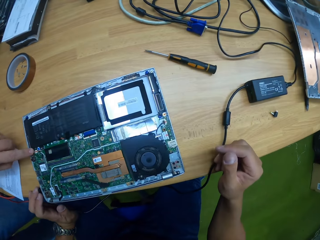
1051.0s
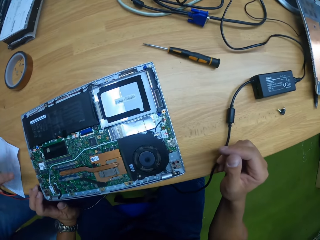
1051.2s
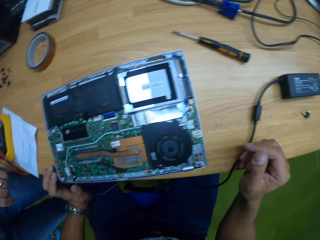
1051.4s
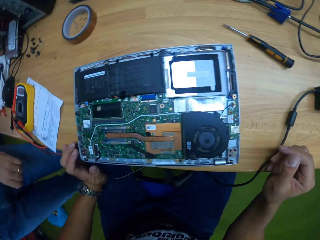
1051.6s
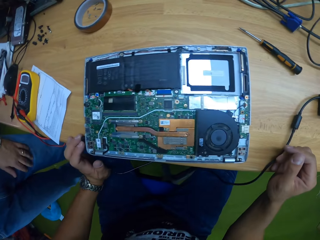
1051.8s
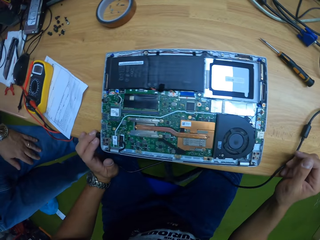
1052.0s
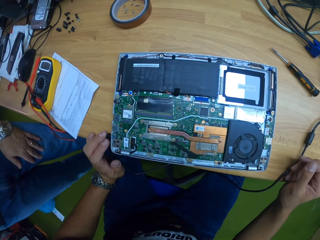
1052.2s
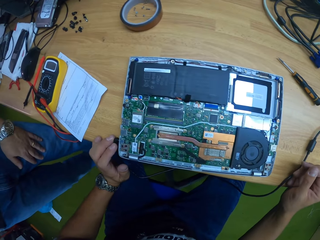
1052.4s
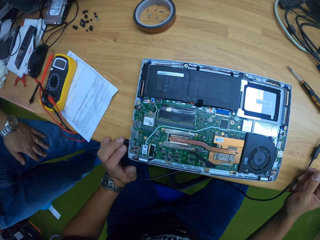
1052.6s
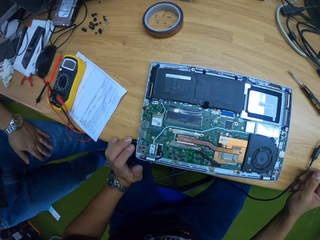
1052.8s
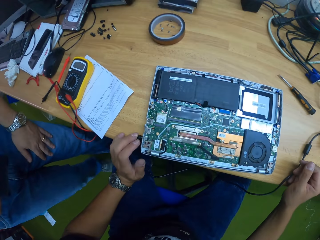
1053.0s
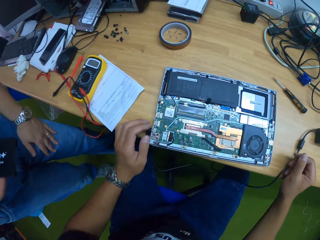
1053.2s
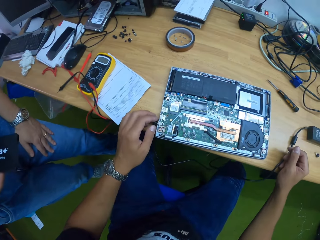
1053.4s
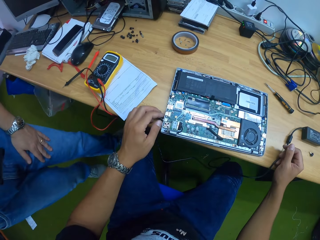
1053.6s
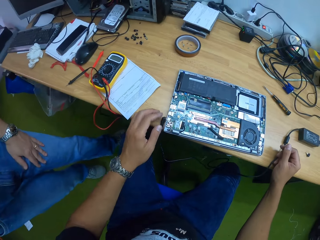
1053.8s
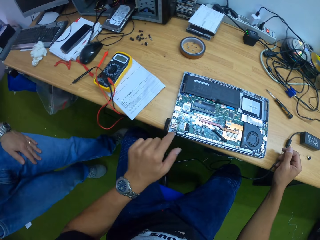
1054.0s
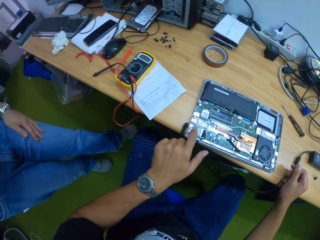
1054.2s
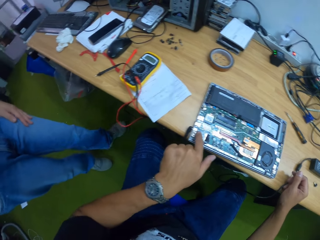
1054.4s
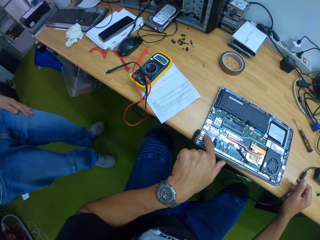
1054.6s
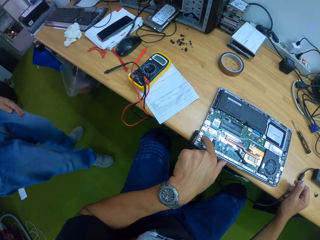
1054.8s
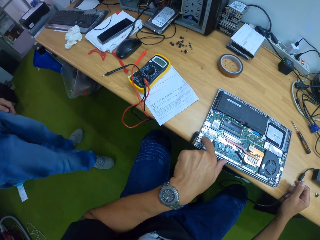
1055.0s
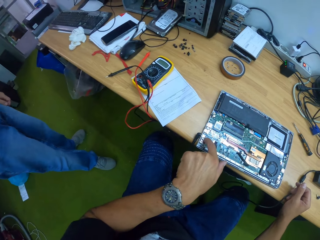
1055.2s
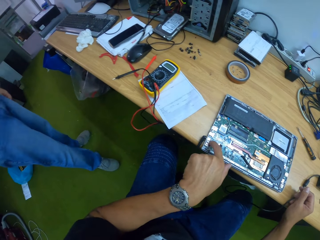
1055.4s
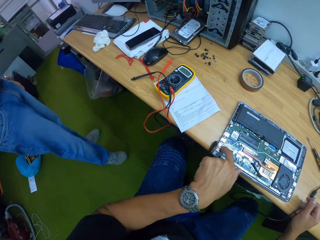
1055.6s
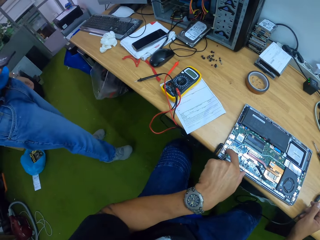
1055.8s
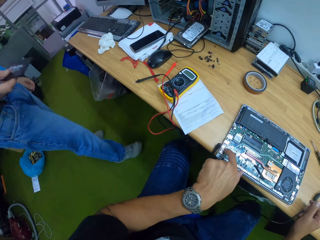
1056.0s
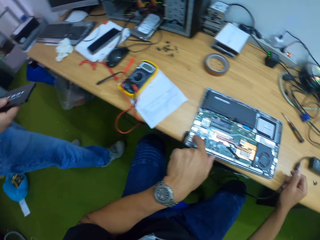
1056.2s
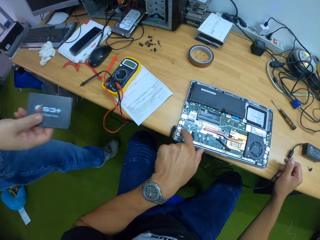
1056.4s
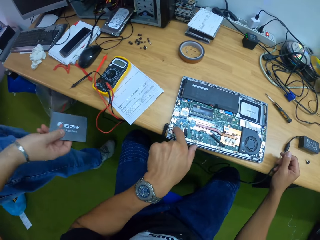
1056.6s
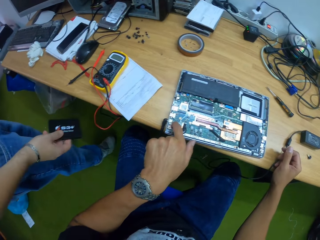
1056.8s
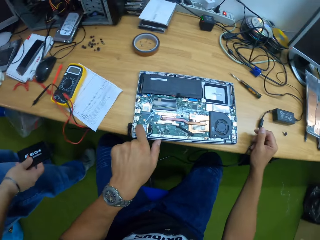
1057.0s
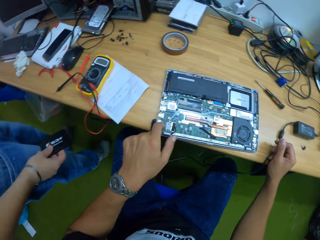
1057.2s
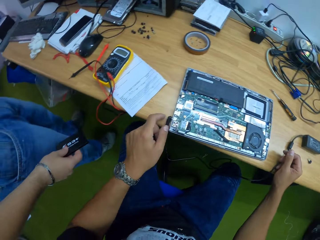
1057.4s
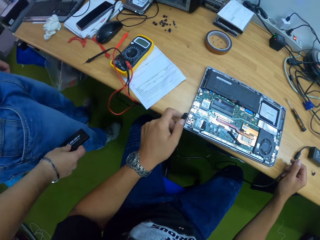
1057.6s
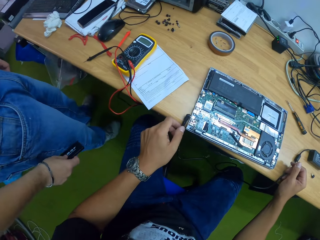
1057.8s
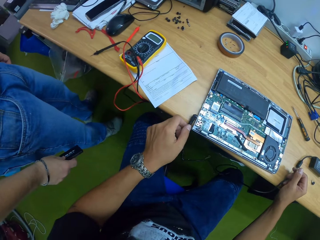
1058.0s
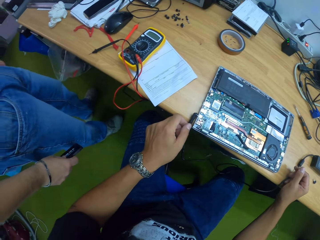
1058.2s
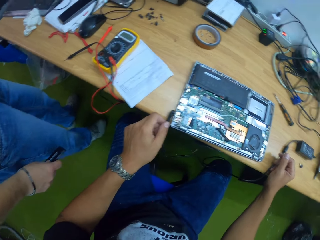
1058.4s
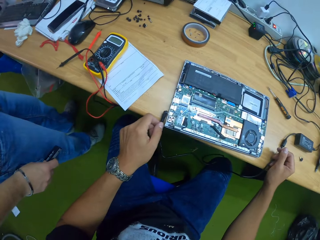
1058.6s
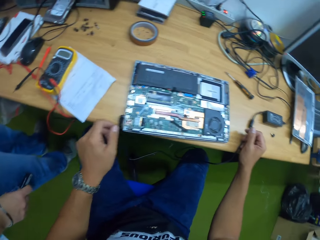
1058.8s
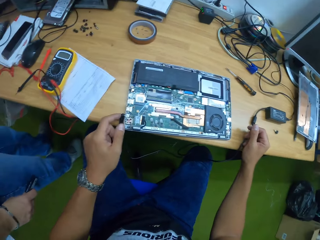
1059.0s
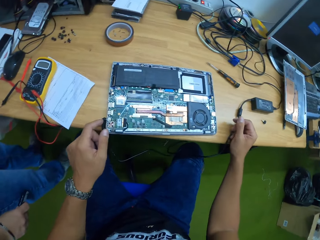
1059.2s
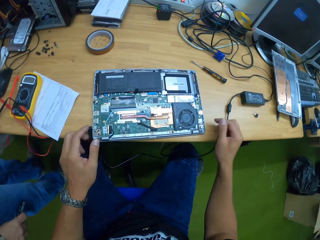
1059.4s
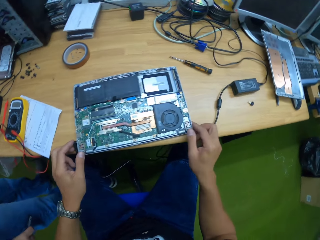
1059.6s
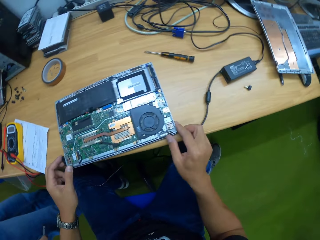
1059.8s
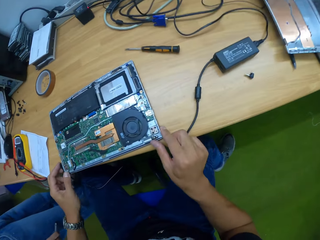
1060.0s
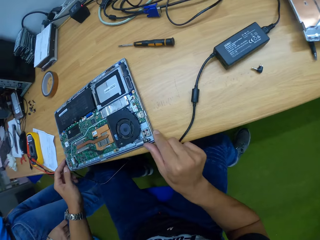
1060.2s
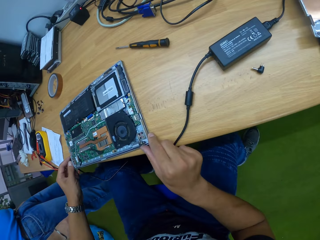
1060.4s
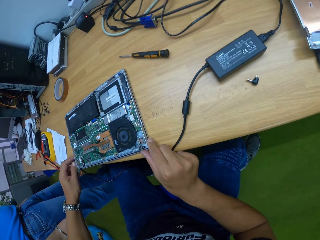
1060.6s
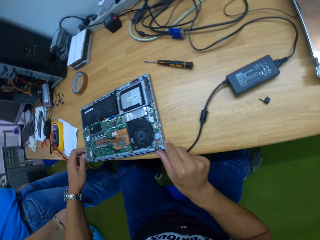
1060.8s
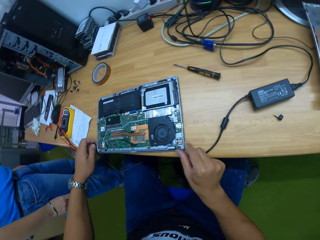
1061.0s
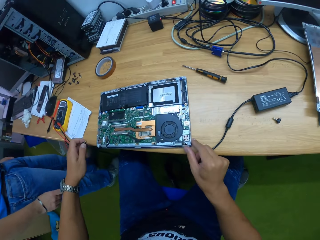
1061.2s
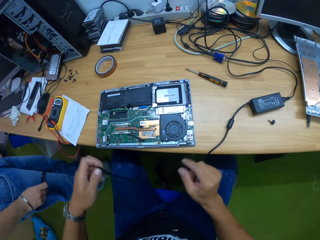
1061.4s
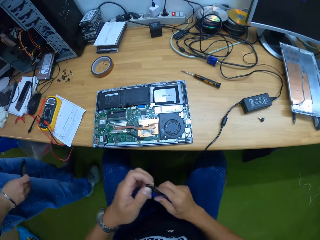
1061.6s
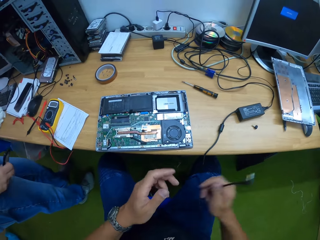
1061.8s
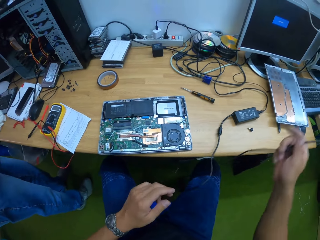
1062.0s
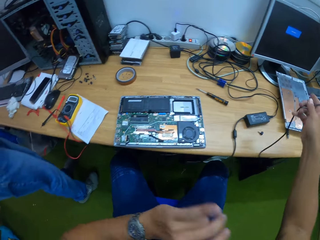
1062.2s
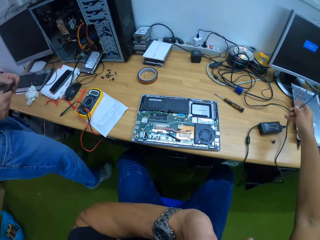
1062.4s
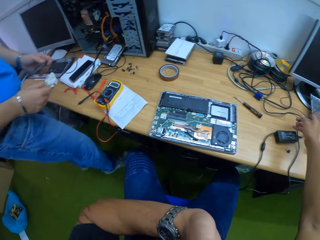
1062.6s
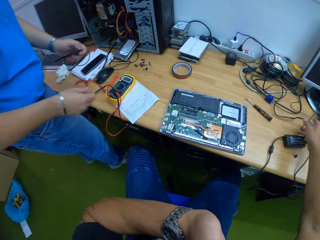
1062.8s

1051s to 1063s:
The camera wearer points on the laptop. He touches the motherboard with his left hand. He removes the charger from the port with his left hand. He passes the charger to his right hand.

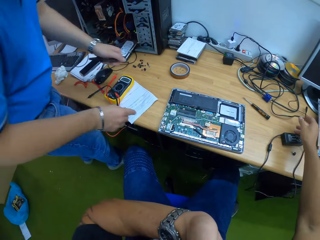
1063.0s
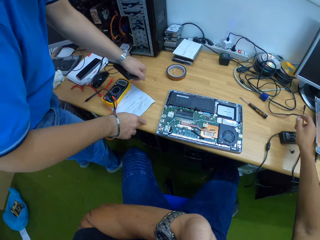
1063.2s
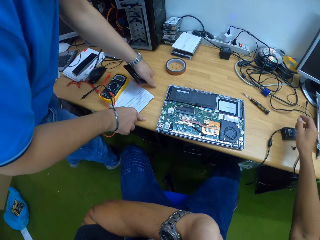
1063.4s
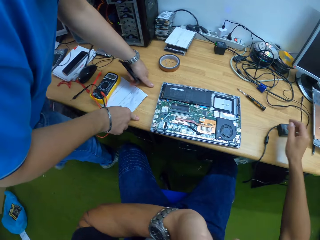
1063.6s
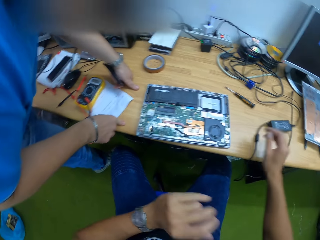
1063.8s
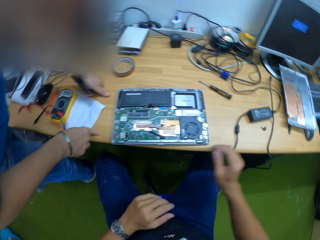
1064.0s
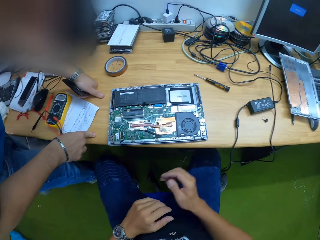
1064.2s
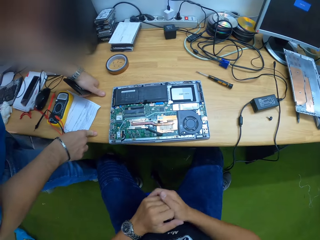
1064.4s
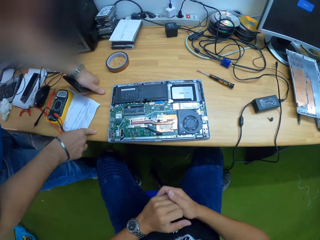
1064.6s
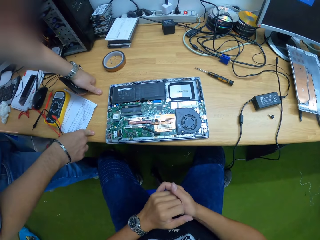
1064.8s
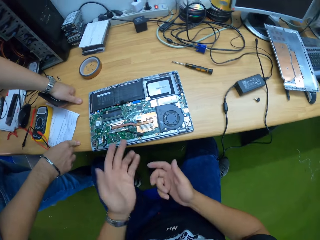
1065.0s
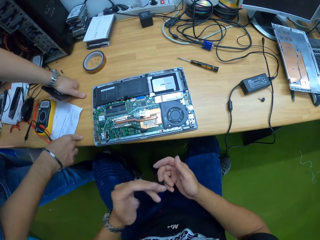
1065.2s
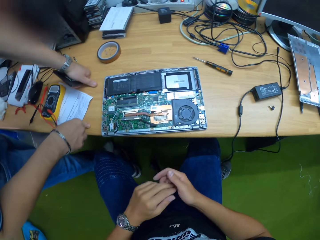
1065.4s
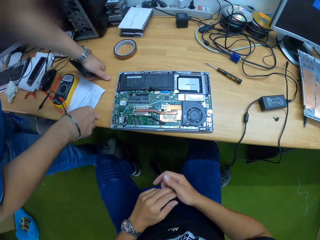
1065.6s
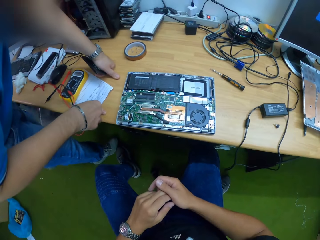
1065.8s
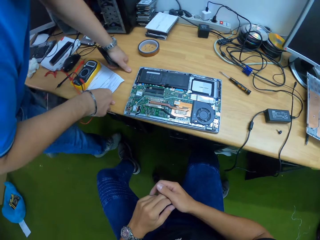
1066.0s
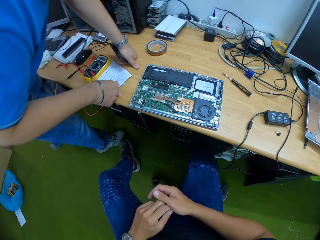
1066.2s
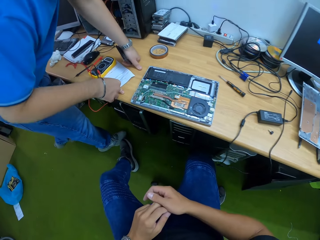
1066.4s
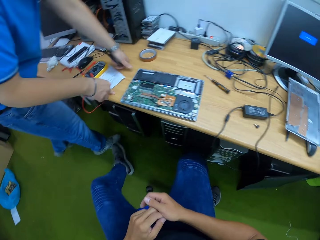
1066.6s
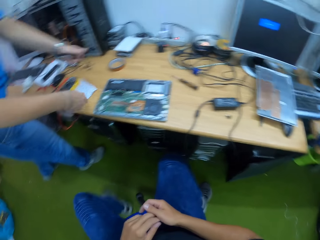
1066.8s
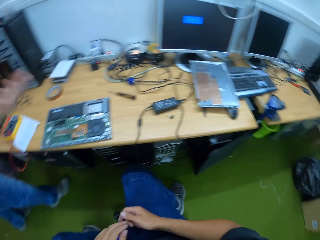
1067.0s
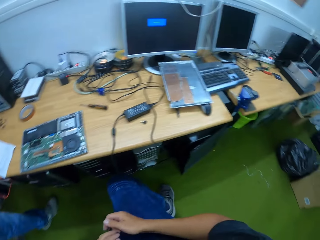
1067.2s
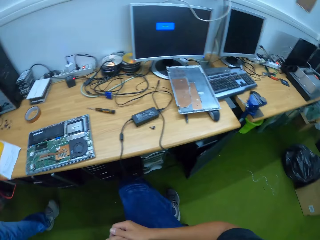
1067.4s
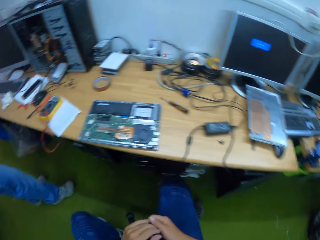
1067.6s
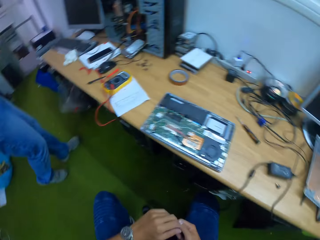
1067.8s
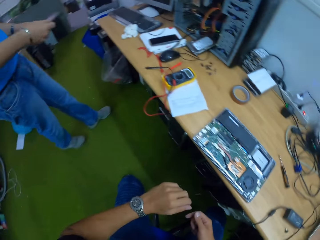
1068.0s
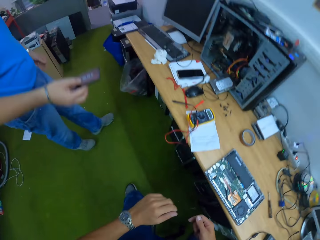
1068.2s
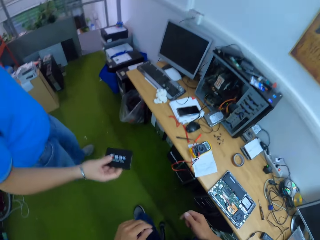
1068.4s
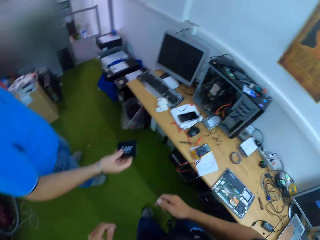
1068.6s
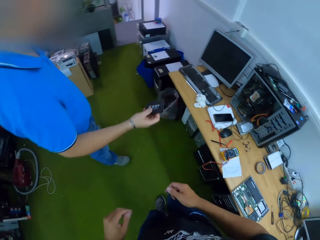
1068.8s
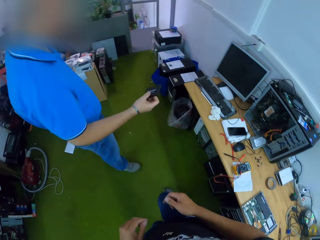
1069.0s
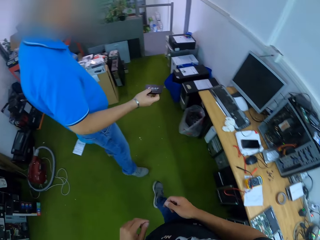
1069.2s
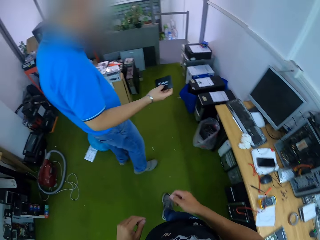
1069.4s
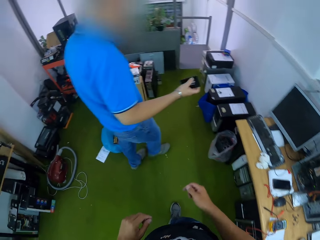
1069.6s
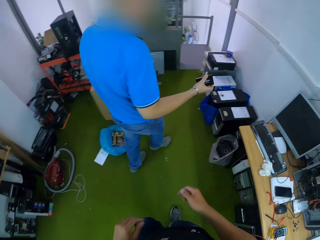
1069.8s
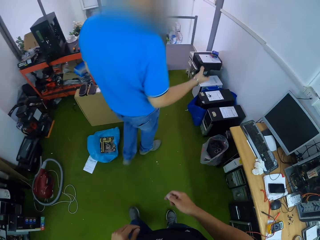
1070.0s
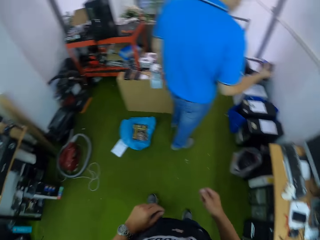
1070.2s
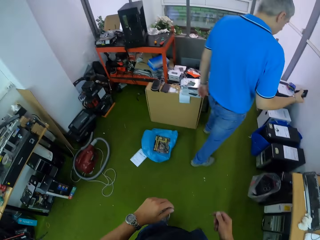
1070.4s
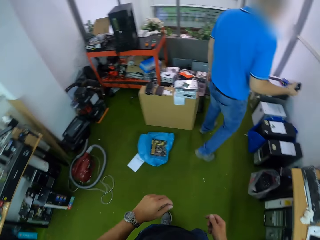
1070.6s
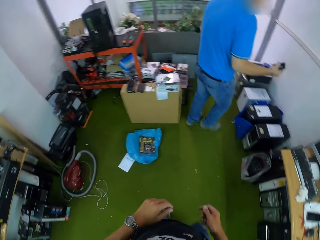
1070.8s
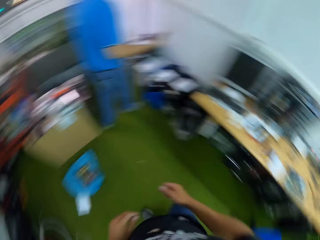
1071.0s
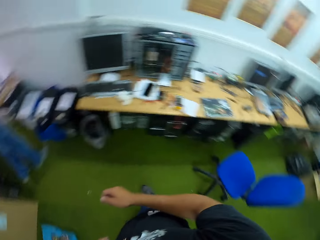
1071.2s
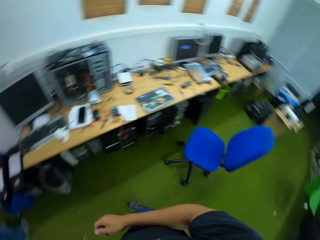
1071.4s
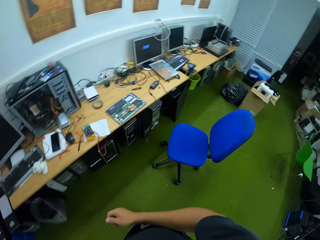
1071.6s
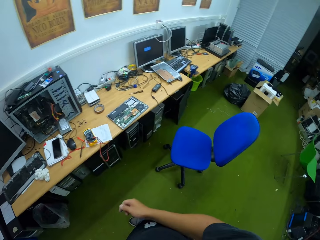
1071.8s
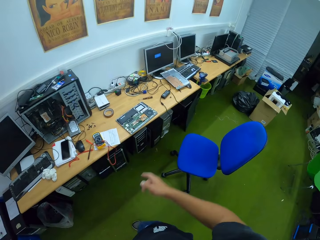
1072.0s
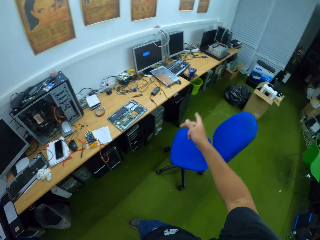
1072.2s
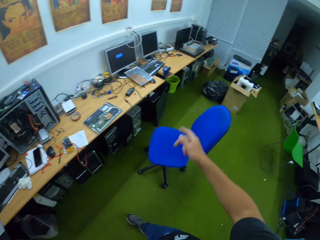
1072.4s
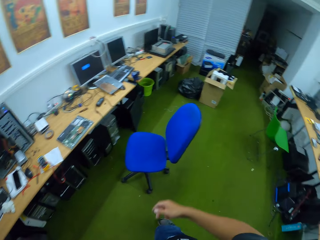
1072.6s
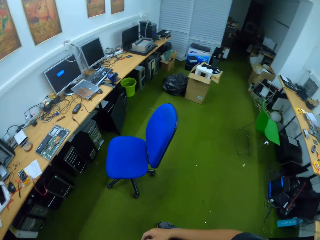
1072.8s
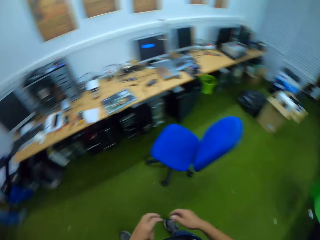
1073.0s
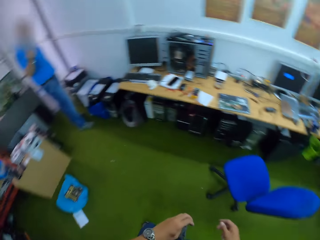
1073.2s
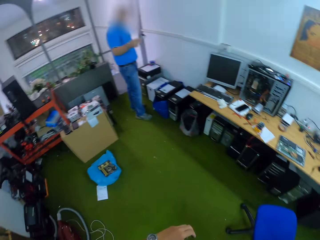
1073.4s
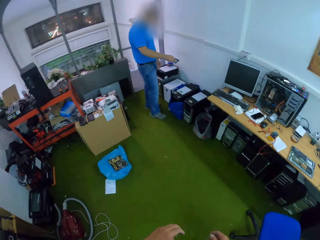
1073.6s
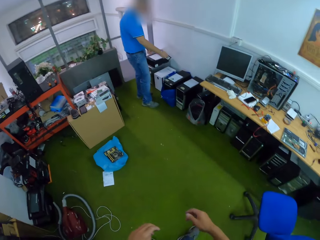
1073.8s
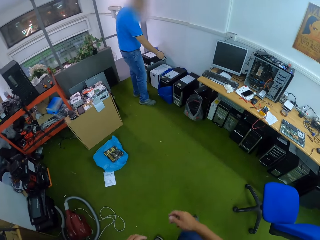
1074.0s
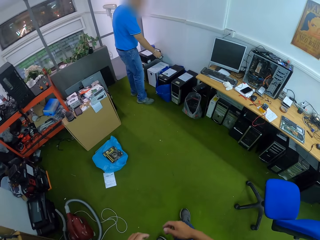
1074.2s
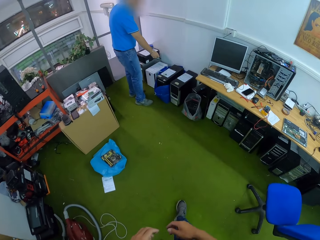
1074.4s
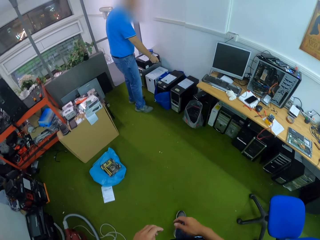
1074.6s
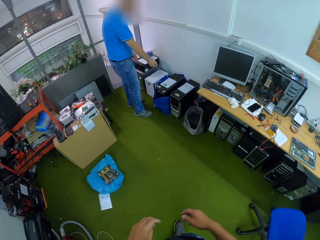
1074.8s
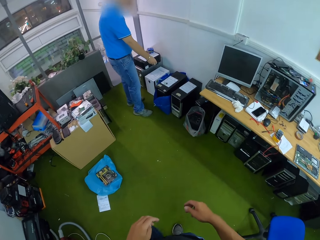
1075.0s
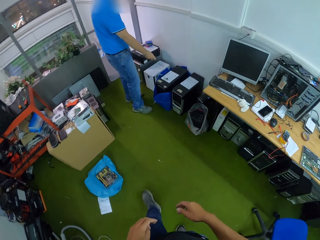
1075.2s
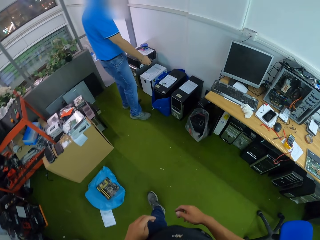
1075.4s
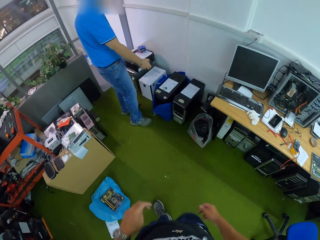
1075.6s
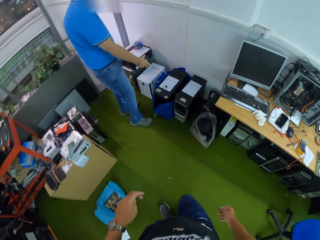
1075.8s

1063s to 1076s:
The camera wearer drops the charger on the table with his right hand. A man gestures out. The camera wearer places both hands on the table. He gestures out. He removes both hands from the table. The man walks in the workshop. The man shows the camera wearer a hard drive in his right hand. The camera wearer stands from the chair. He walks in the workshop. The man walks towards the entrance of the workshop. The camera wearer gestures out. The man gestures out and touches a CPU with both hands. The camera wearer walks in the workshop towards the man.
